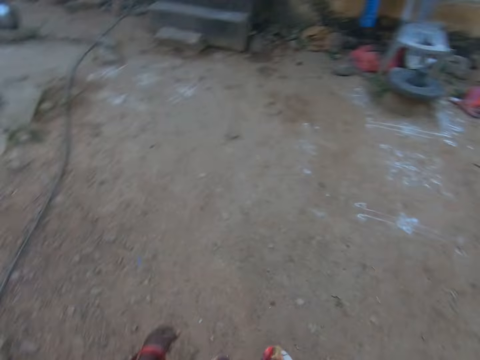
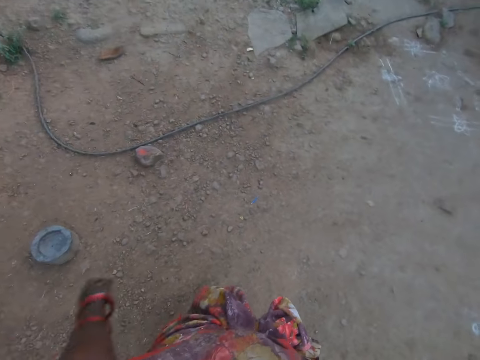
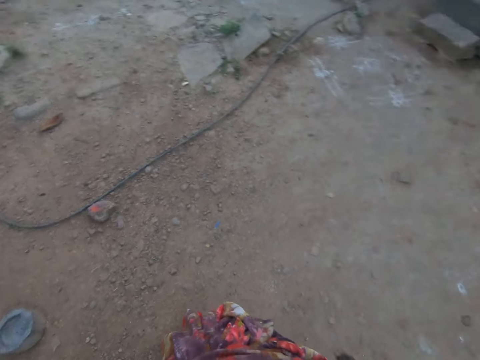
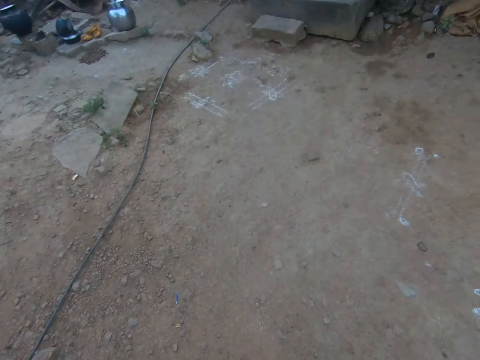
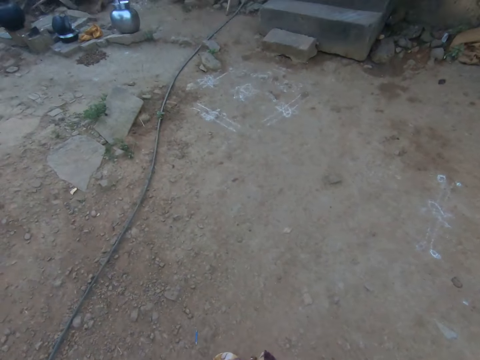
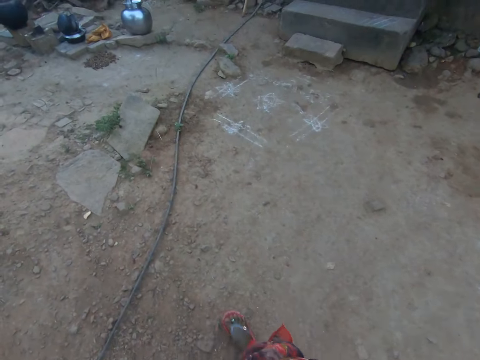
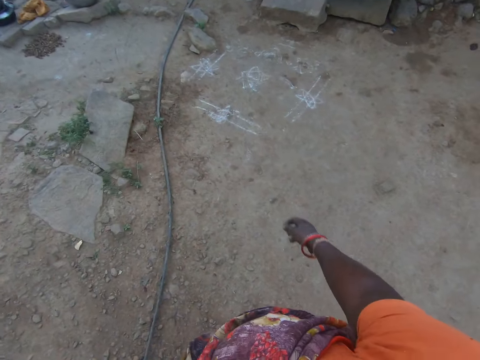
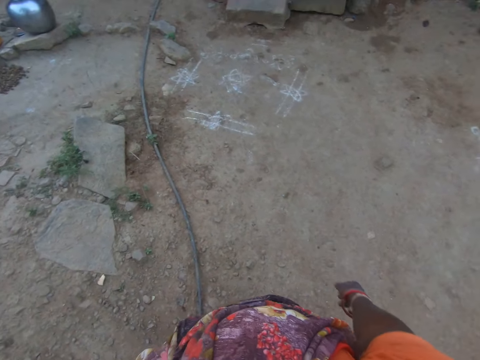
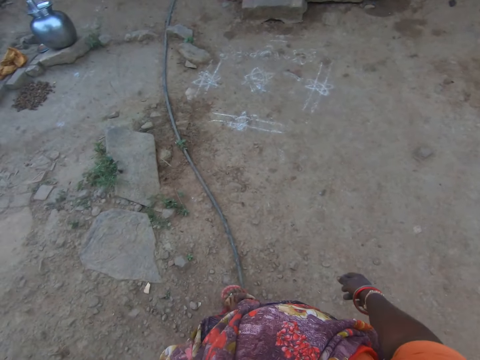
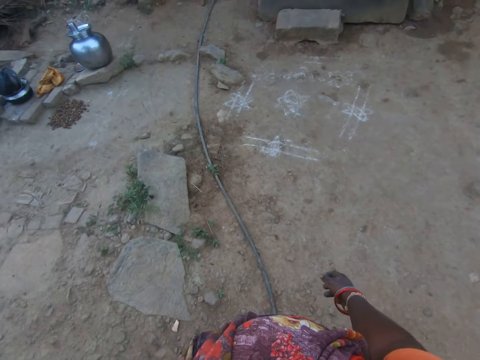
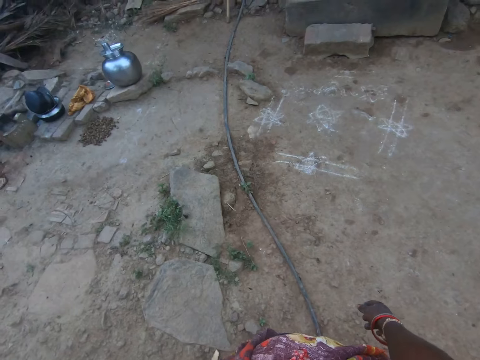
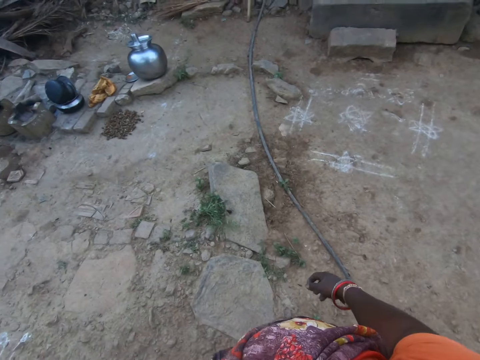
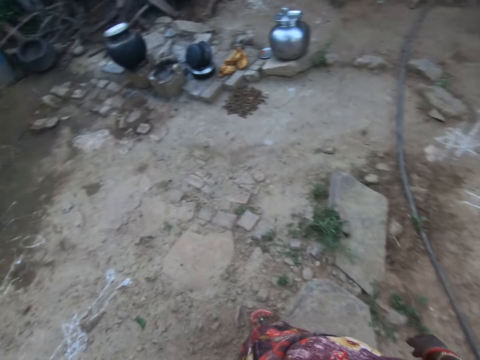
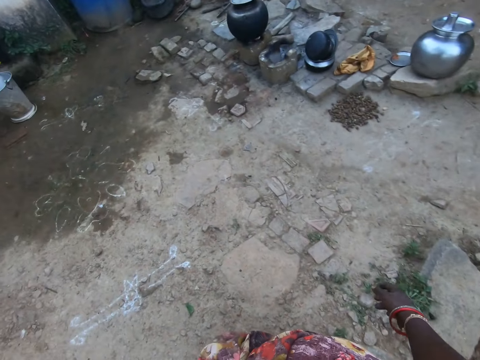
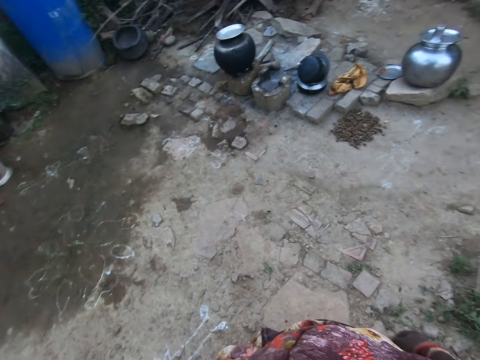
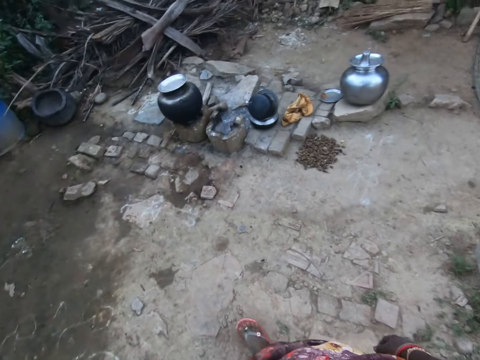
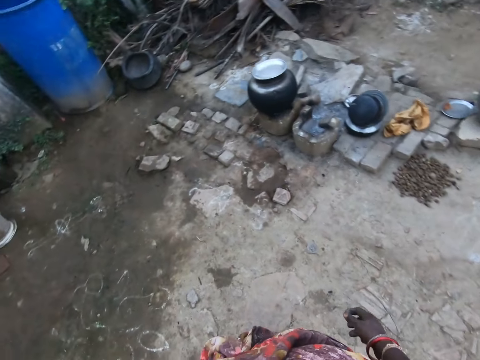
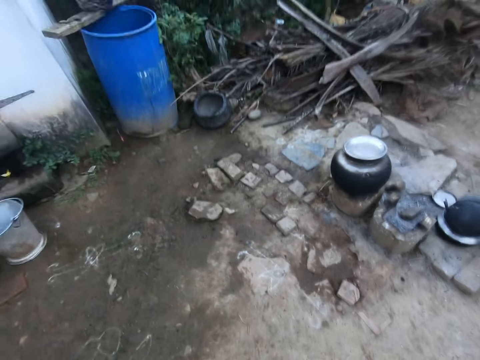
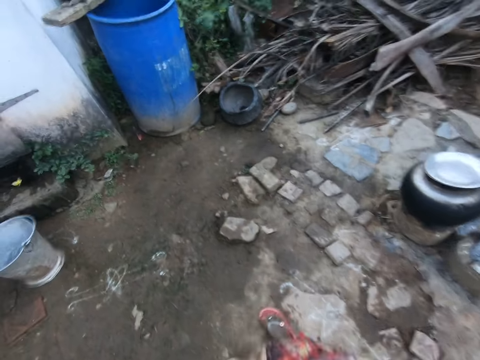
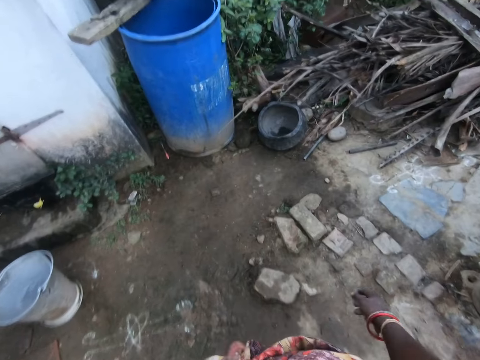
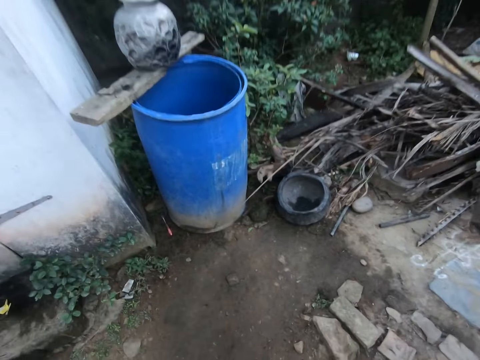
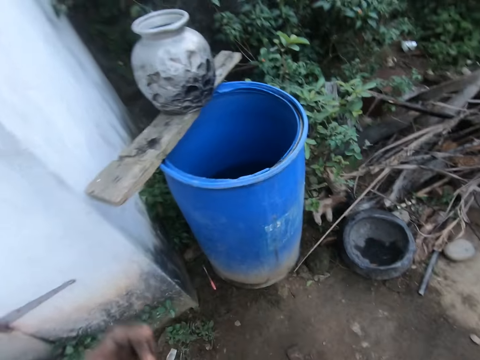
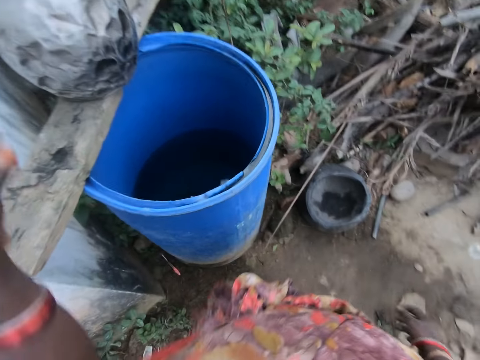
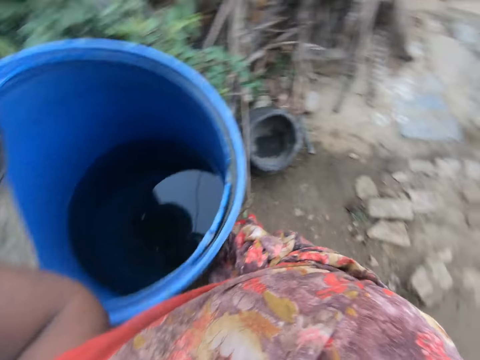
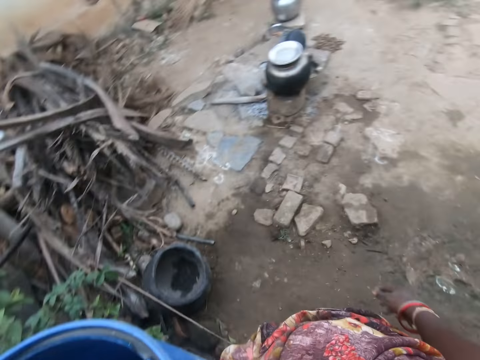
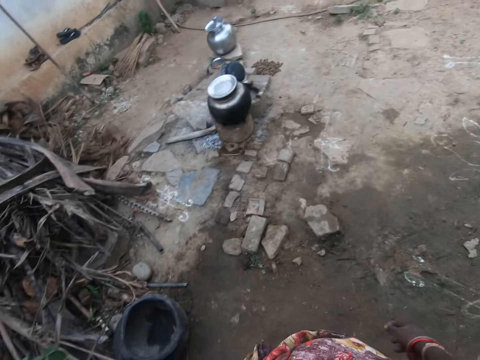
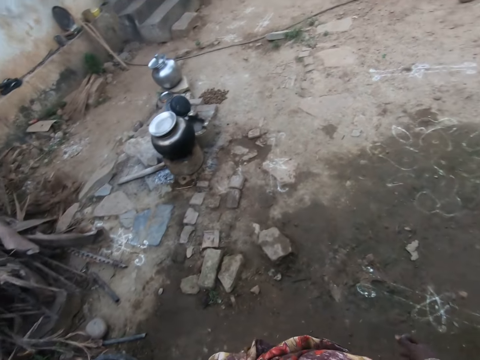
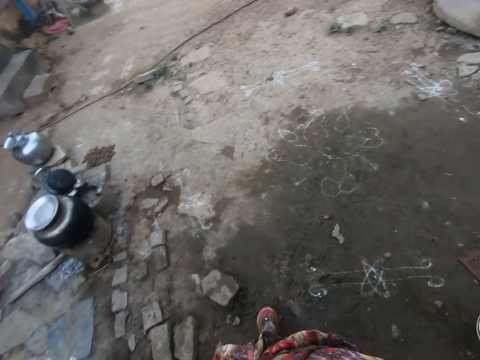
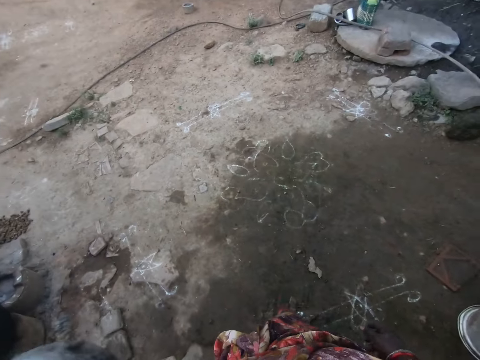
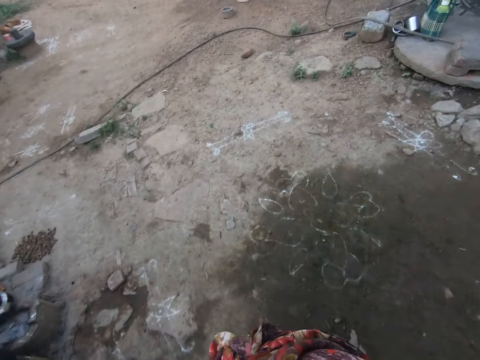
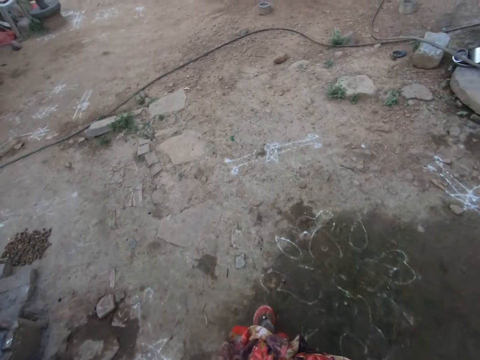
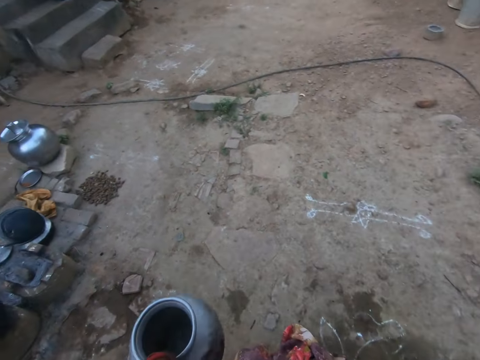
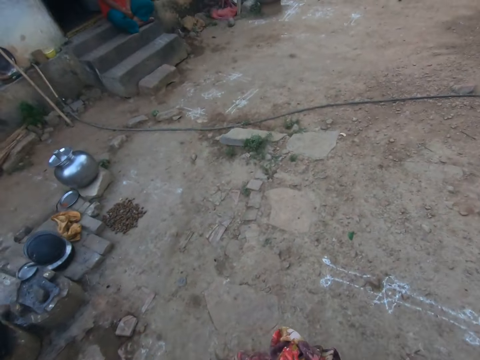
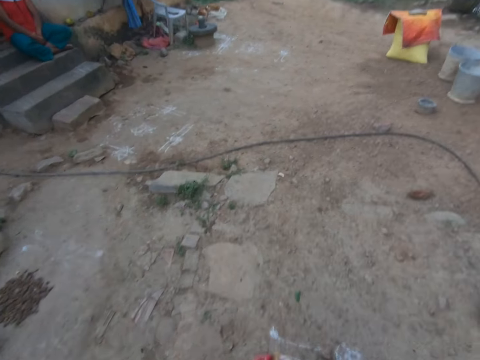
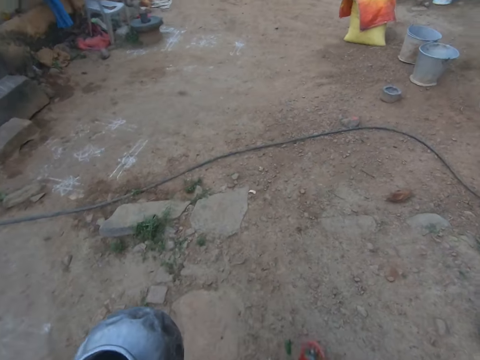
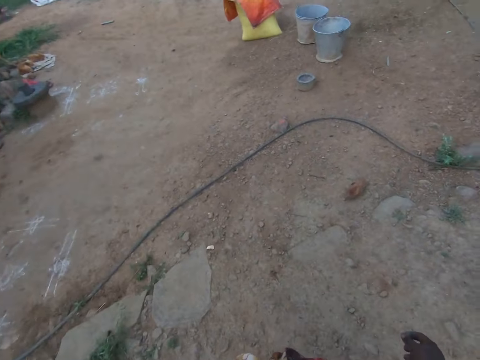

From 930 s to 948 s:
The camera wearer walks towards the house. She picks up a pot from the top of a container with her left hand. She holds the cooking pot. She walks holding the cooking pot.

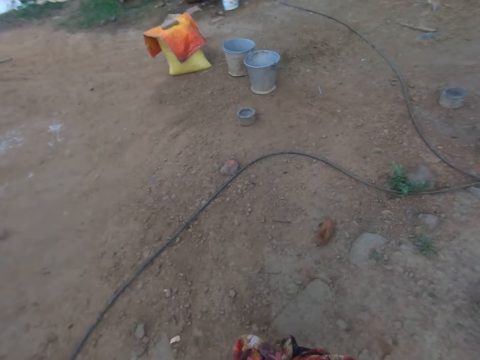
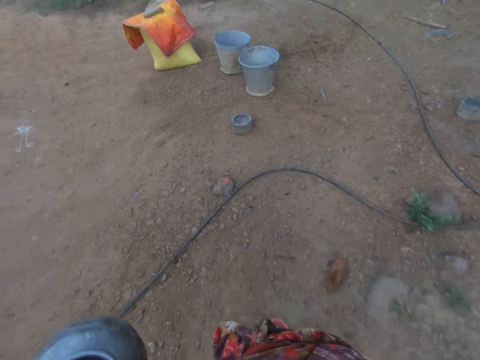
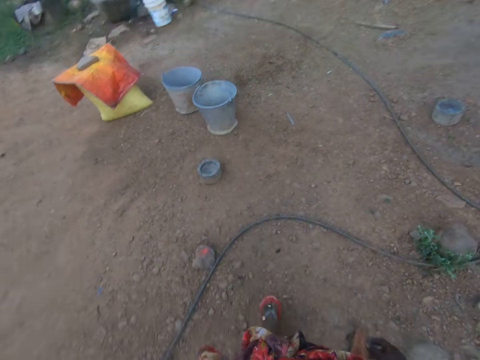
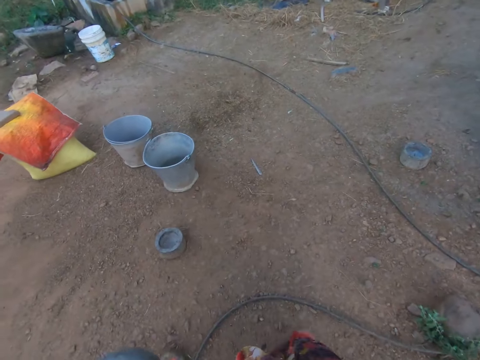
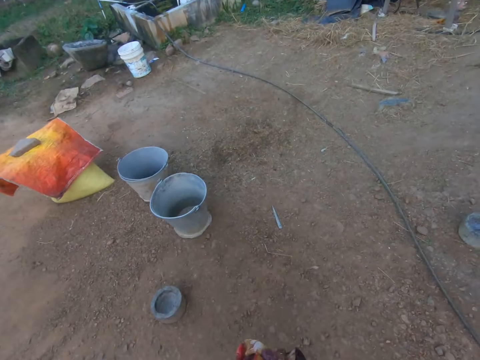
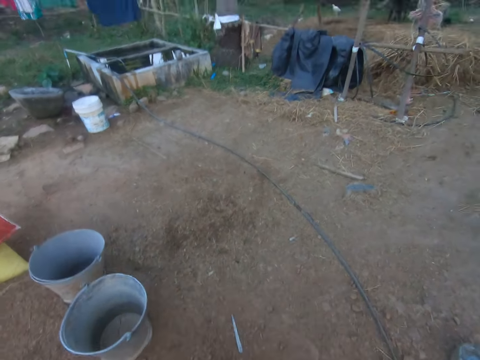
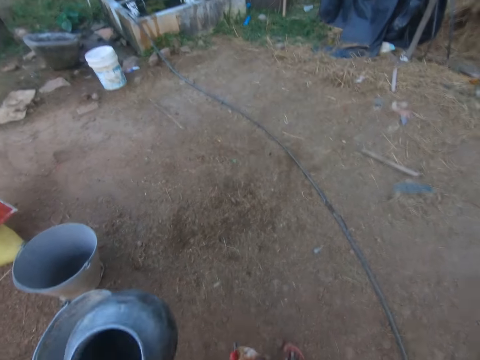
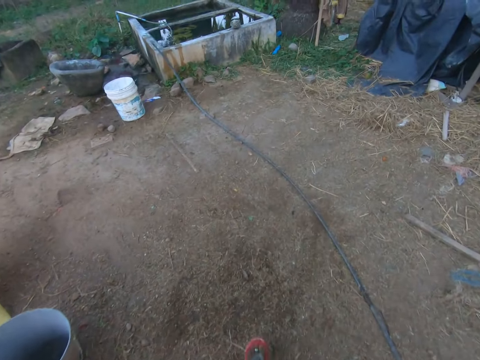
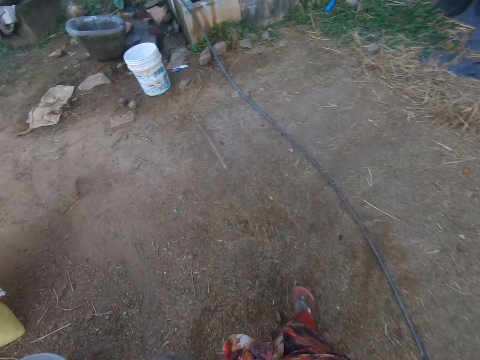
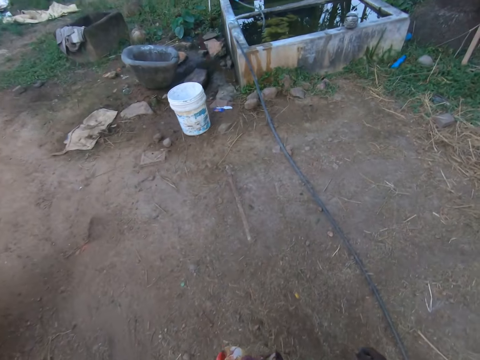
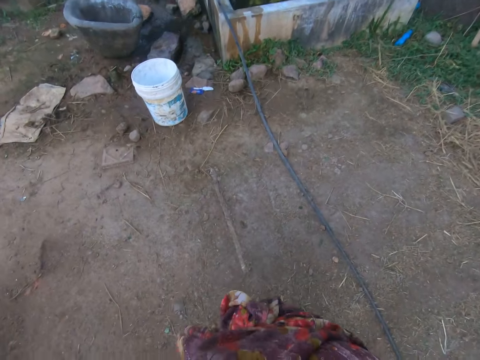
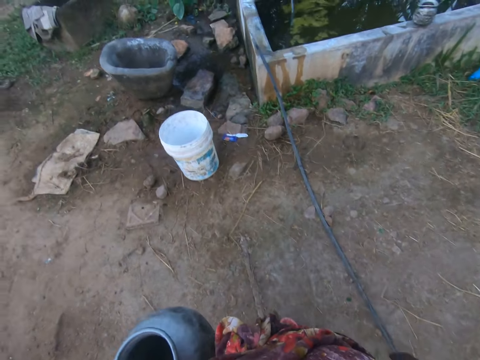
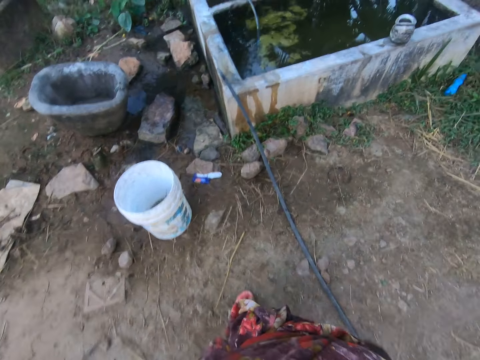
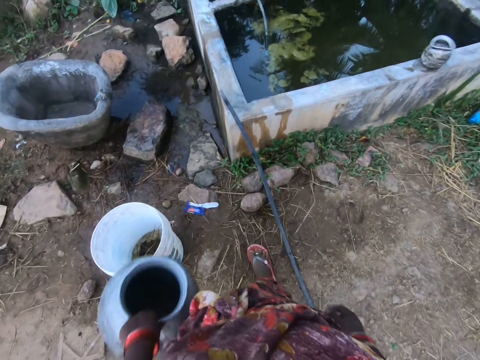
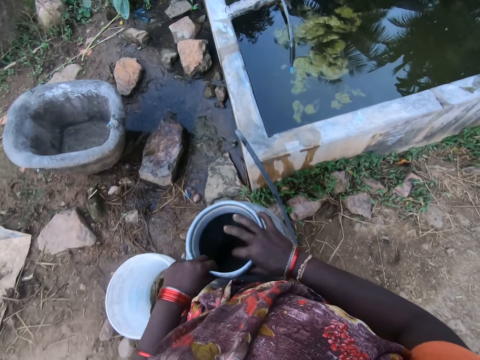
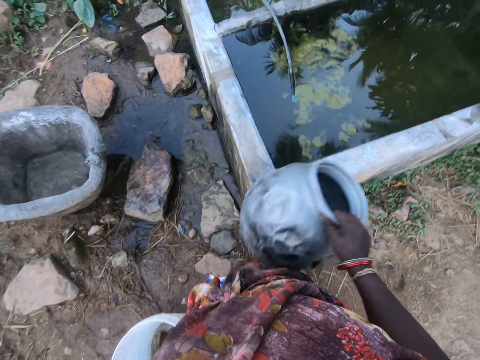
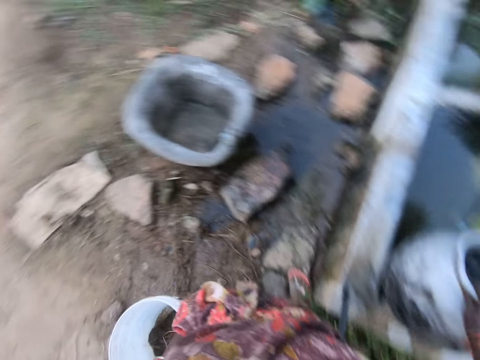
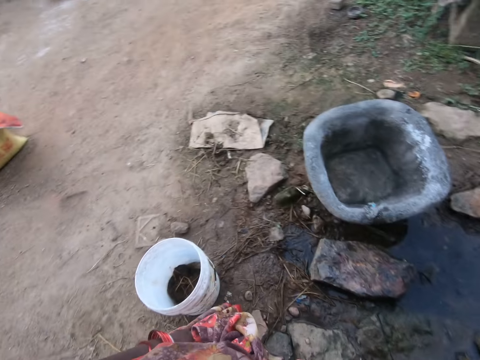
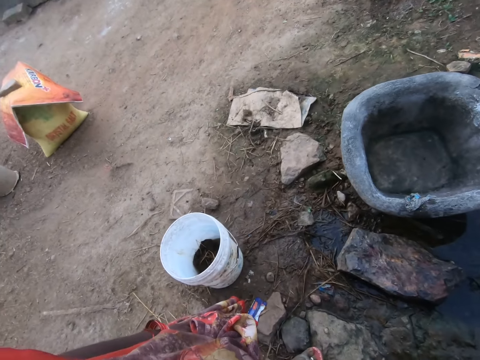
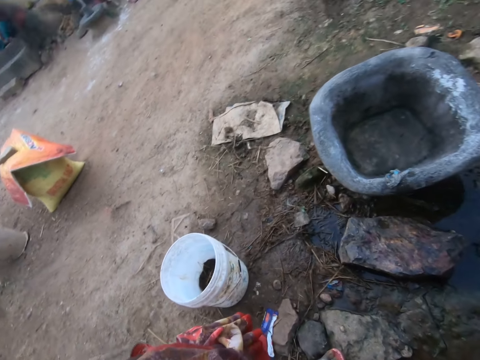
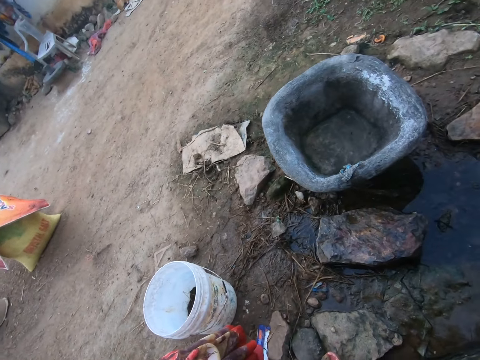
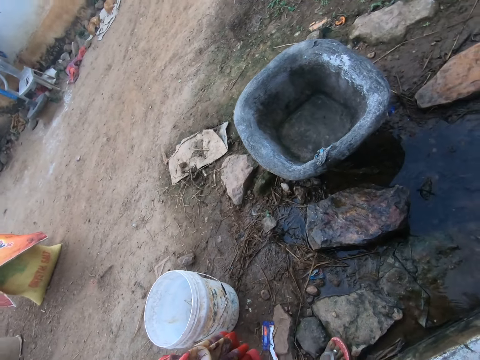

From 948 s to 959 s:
The camera wearer passes the pot to her right hand. She scoops out water from a well with the pot.
